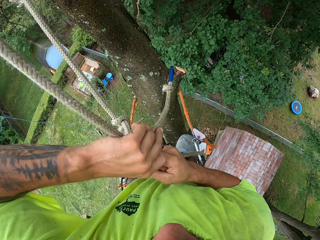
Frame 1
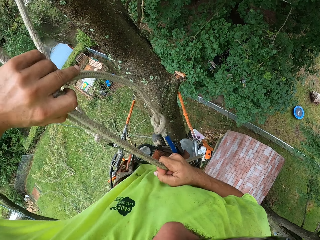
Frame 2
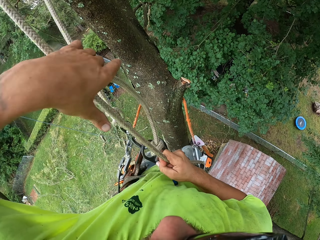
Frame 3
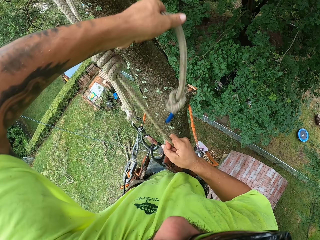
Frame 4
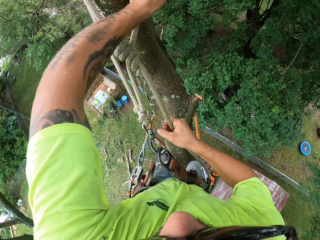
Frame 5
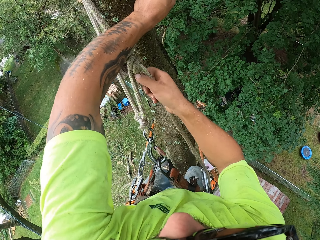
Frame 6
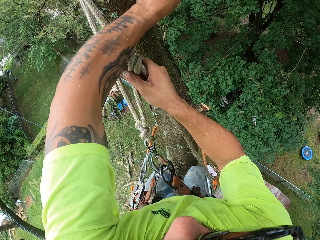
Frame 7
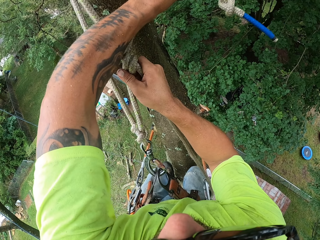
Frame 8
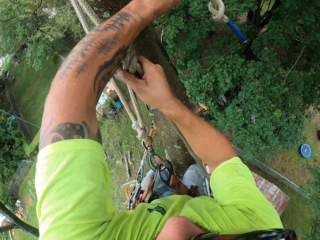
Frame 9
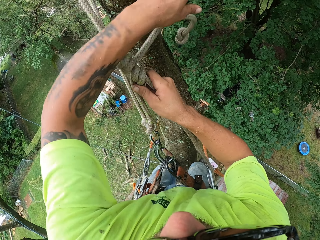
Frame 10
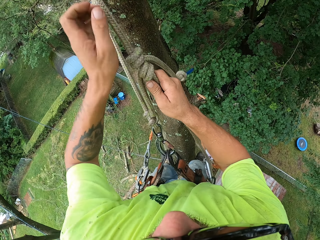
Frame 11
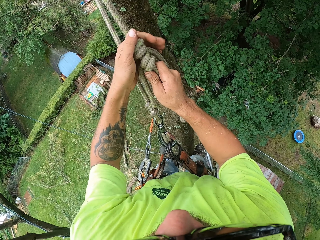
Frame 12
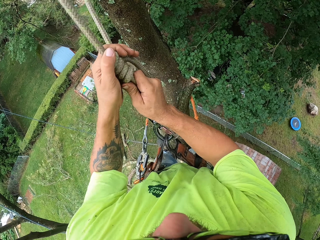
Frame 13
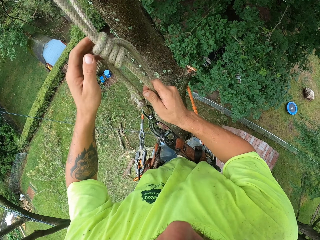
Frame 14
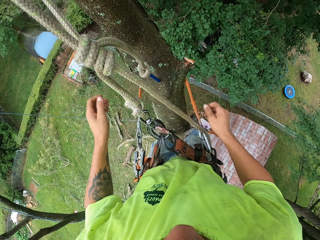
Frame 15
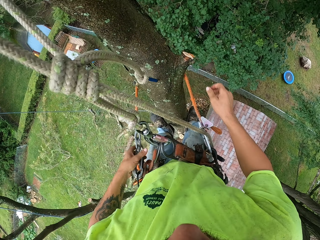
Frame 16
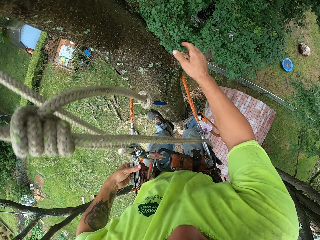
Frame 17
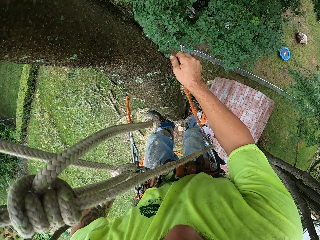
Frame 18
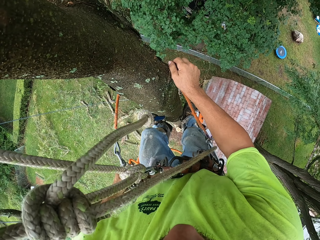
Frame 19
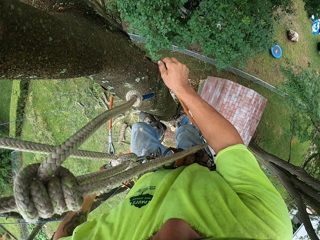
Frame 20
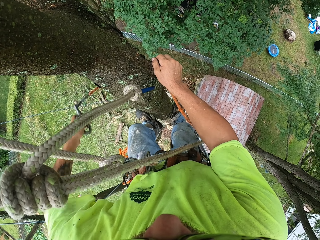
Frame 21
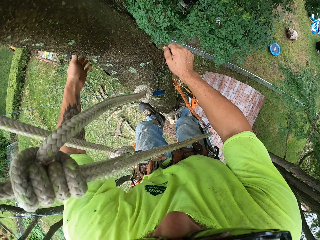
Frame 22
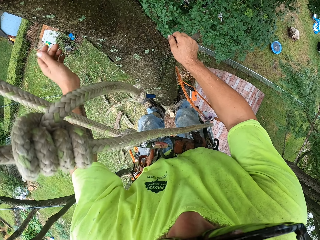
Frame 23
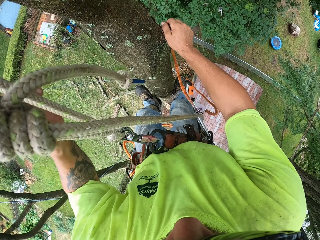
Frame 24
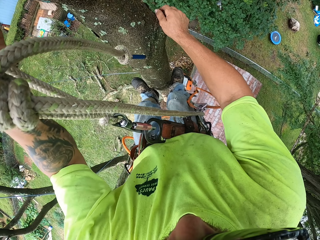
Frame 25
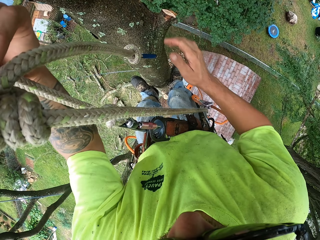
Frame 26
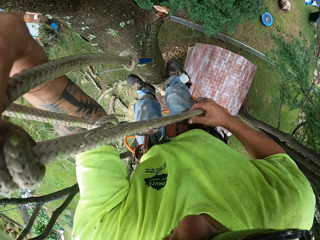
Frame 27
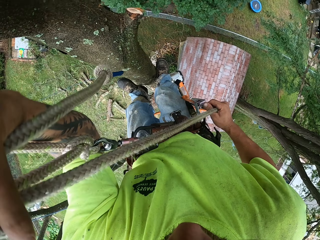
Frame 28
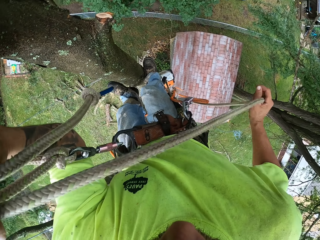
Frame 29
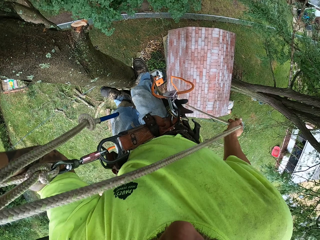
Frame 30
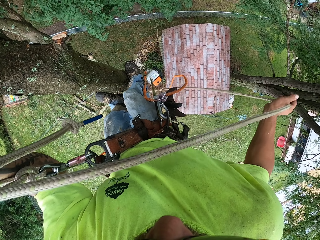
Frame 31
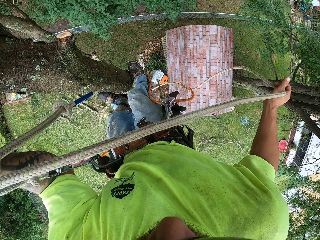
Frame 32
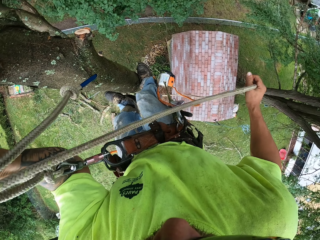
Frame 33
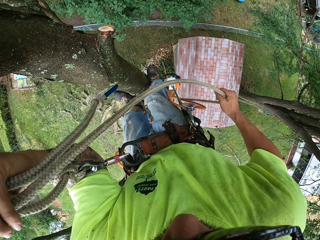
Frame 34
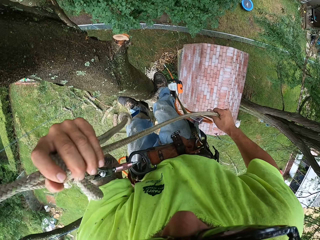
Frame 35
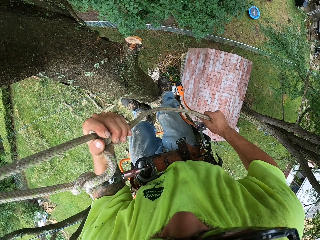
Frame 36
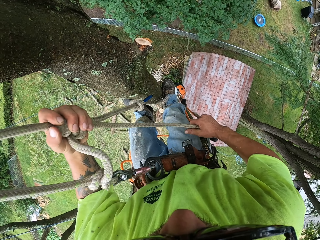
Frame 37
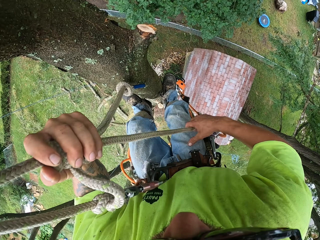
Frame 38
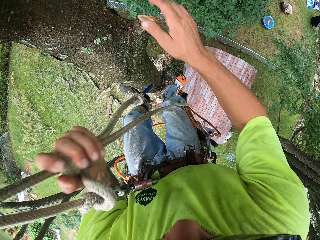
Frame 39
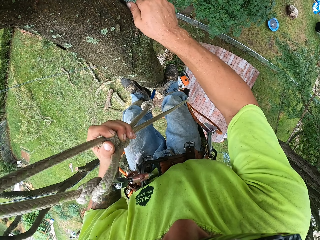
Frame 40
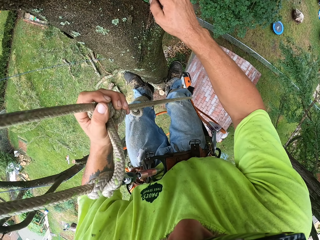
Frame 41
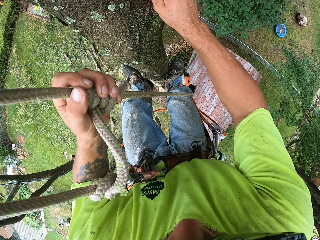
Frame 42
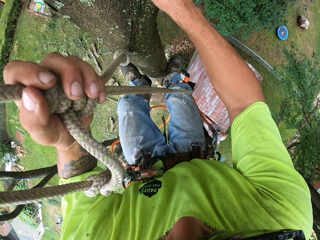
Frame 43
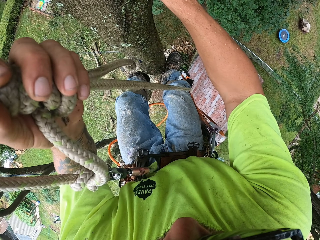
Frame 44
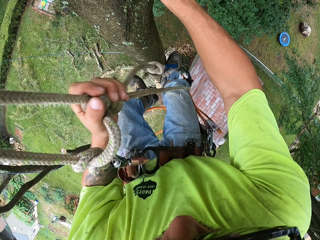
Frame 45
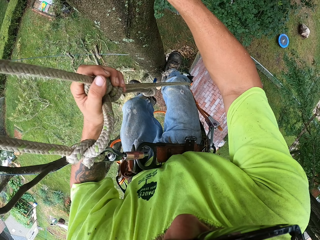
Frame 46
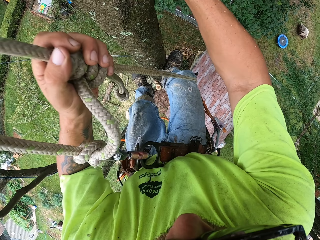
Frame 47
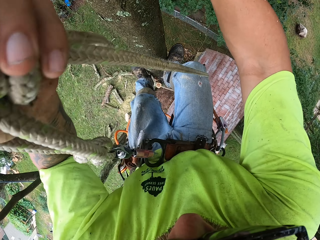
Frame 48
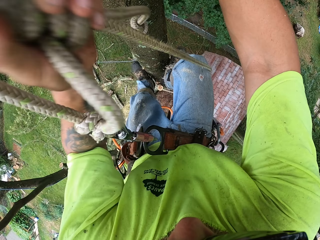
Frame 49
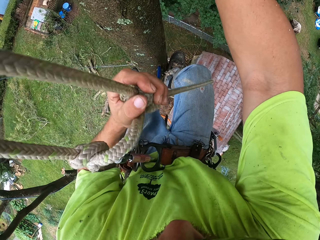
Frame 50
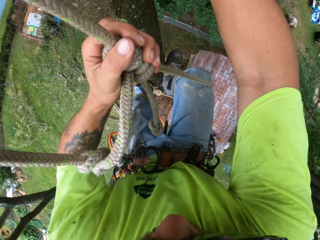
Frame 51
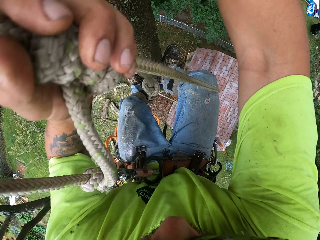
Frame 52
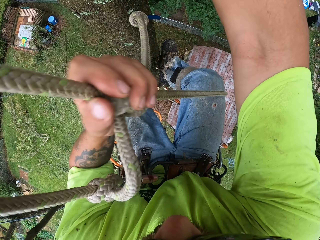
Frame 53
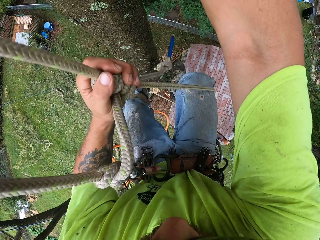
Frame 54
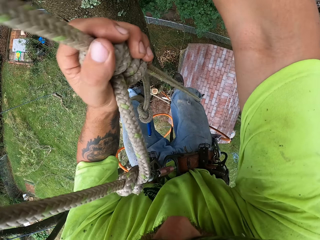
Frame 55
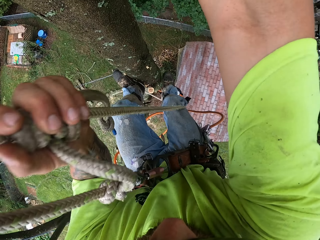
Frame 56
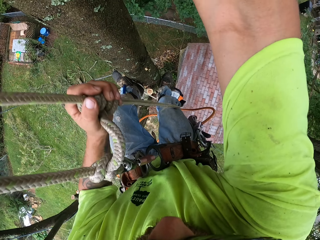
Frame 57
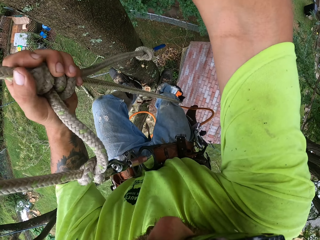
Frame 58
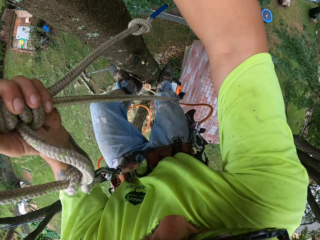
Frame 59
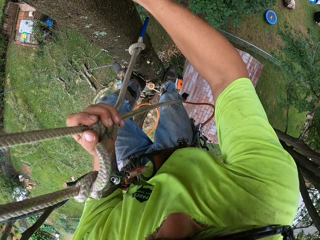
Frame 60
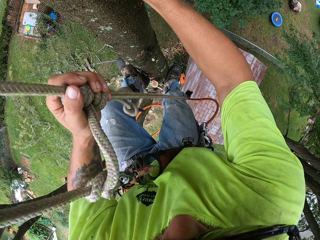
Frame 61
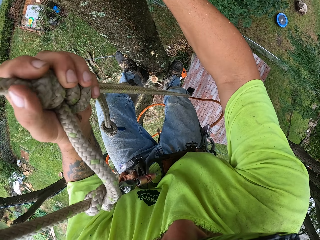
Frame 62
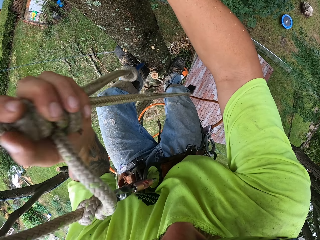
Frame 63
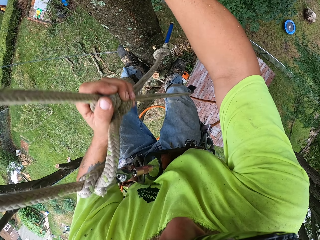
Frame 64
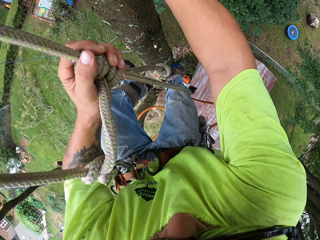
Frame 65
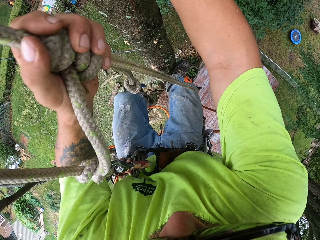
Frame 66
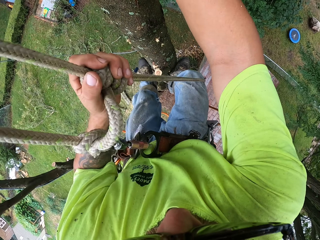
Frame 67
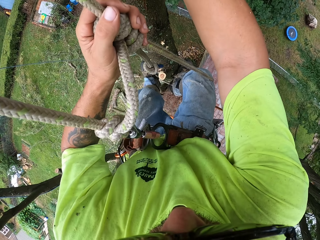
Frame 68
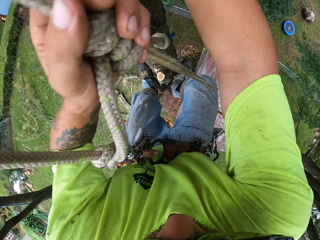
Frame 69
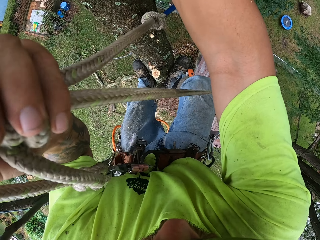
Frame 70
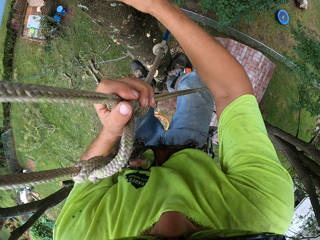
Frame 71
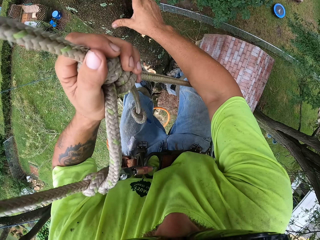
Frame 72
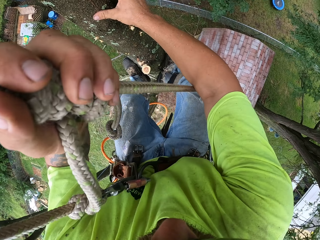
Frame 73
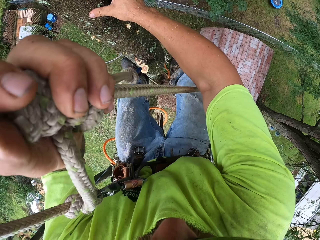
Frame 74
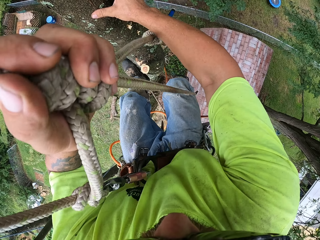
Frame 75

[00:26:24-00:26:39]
The camera wearer ties a knot. He unhooks the carabiner from the climbing harness' hoop with his left hand. He places his right hand on the tree. He holds the tree. He throws the carabiner in his left hand. He pulls the rope with both hands. He holds the rope. He holds the tree with his right hand. He turns on the chainsaw with his left hand. He alights from the tree.

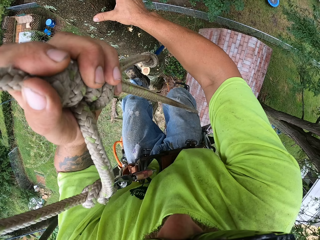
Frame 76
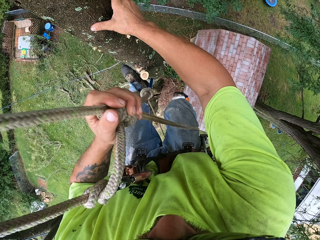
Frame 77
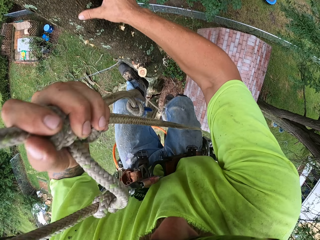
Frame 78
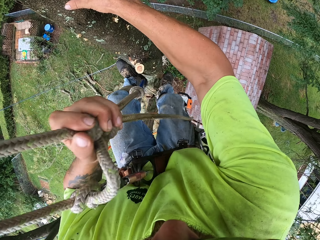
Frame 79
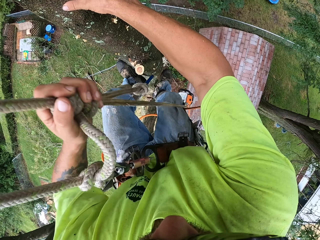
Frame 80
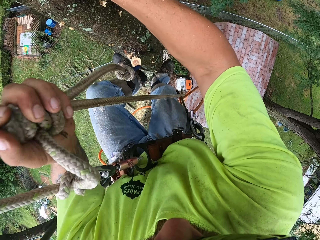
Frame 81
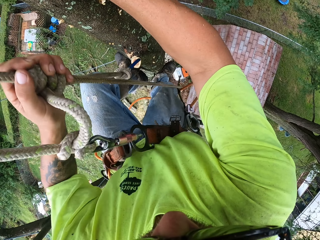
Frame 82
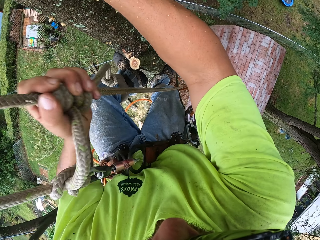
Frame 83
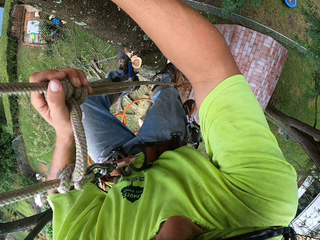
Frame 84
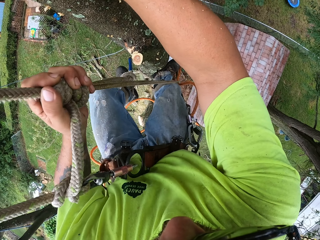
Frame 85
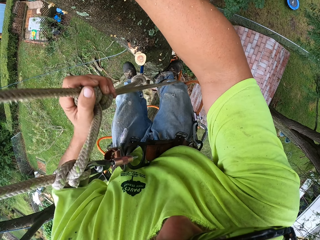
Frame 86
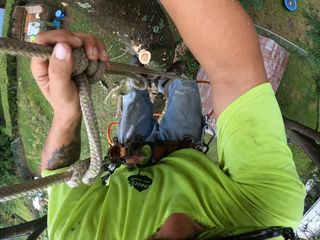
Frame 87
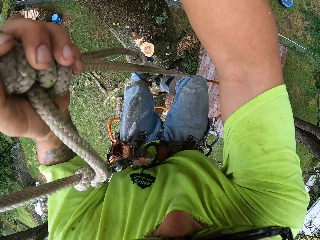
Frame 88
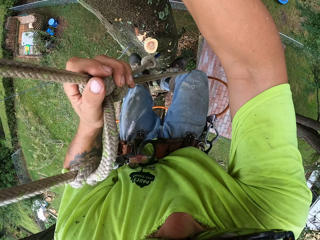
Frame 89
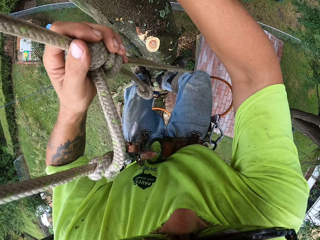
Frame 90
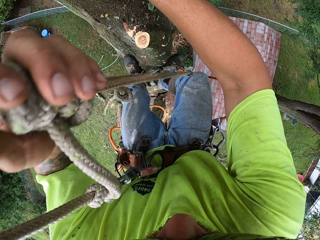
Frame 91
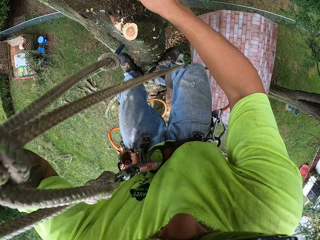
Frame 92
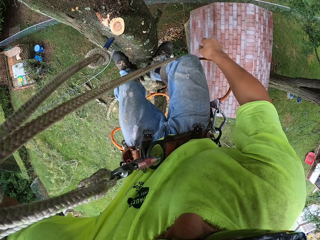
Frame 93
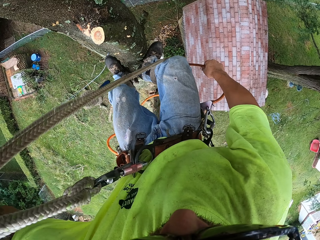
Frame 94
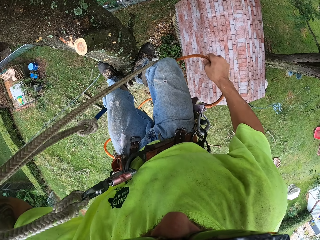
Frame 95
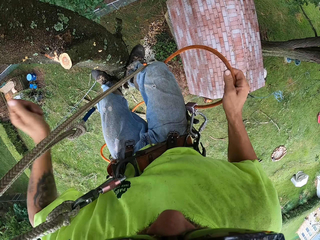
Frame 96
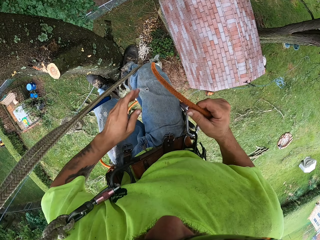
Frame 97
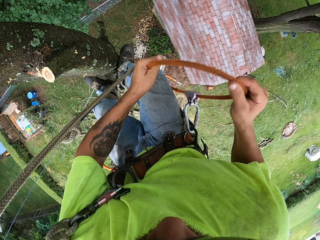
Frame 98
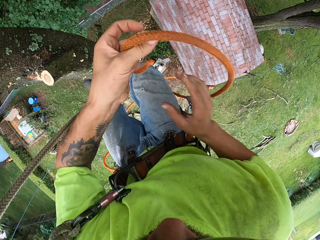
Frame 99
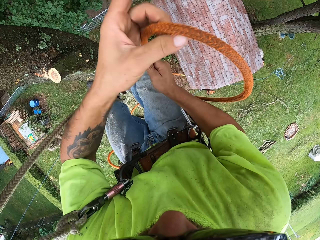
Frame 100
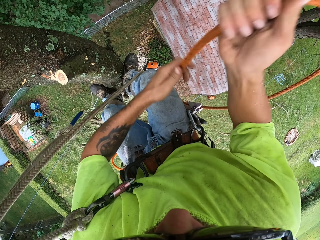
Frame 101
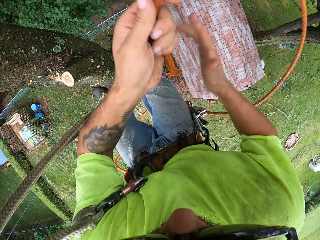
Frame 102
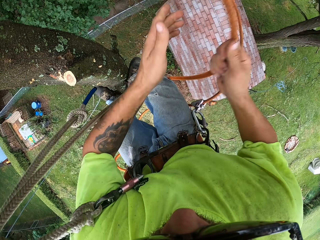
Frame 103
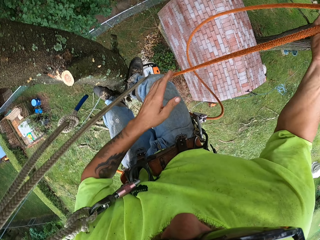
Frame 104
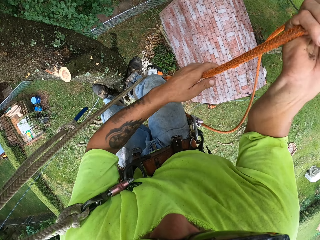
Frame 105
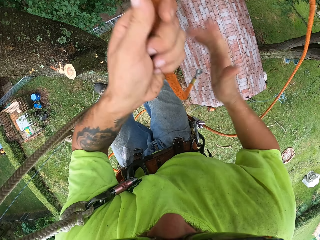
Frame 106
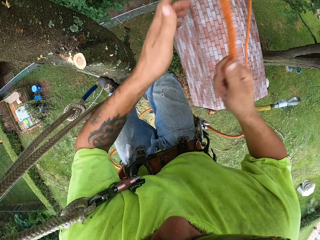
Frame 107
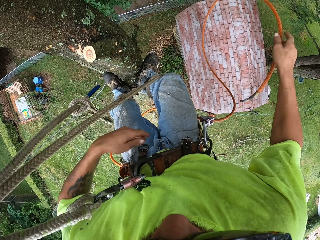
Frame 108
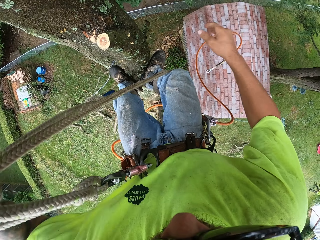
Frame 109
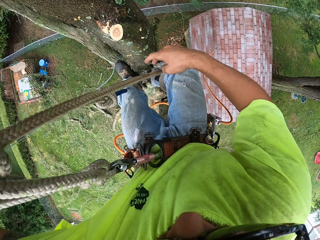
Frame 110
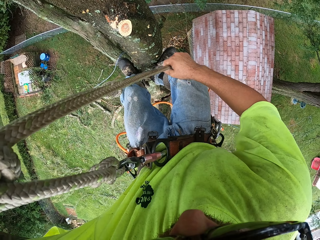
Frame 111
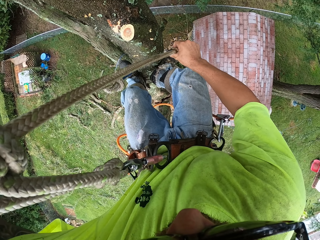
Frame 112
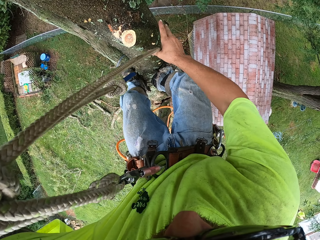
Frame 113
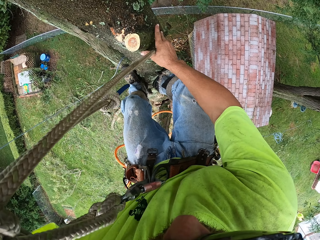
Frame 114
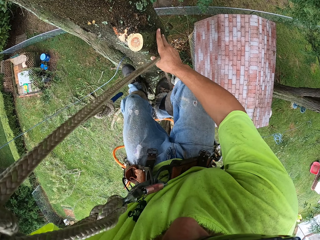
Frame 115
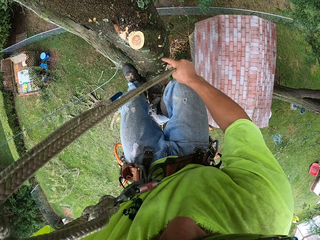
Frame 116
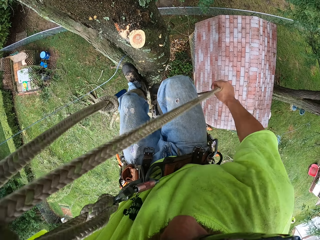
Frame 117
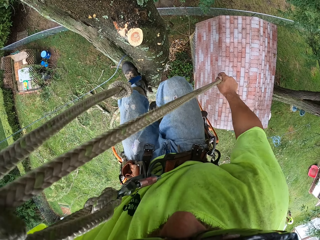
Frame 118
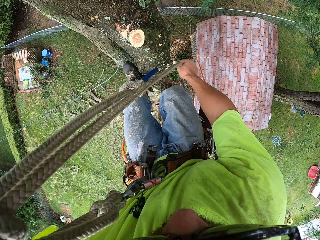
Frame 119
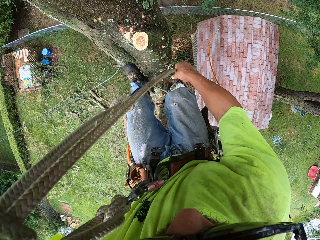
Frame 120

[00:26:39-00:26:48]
The camera wearer holds the rope with his right hand. He pulls the rope on the power saw with both hands. He throws the rope with his right hand. He holds the rope with his right hand. He alights from the tree. He touches the tree with his right hand. He pulls the rope with his right hand.
